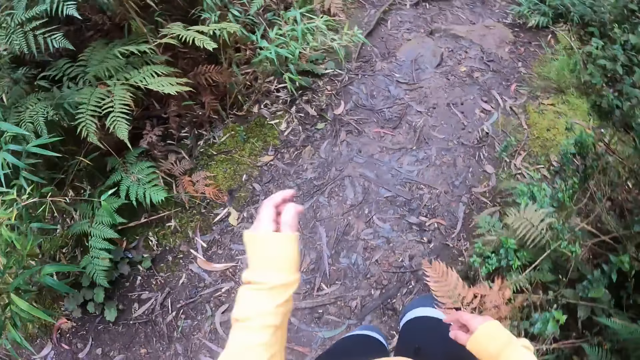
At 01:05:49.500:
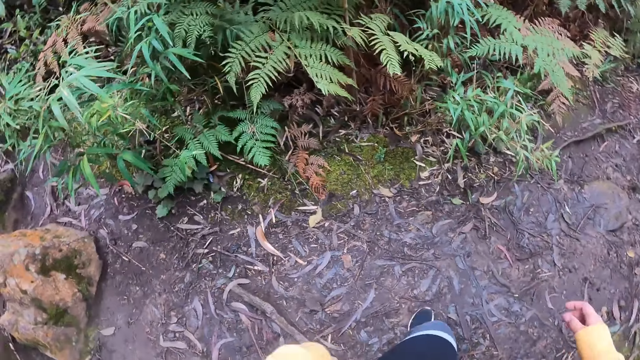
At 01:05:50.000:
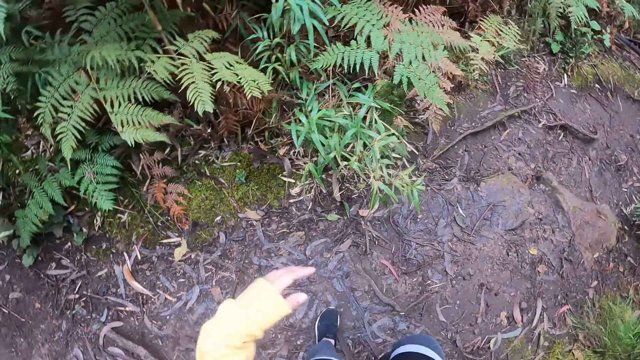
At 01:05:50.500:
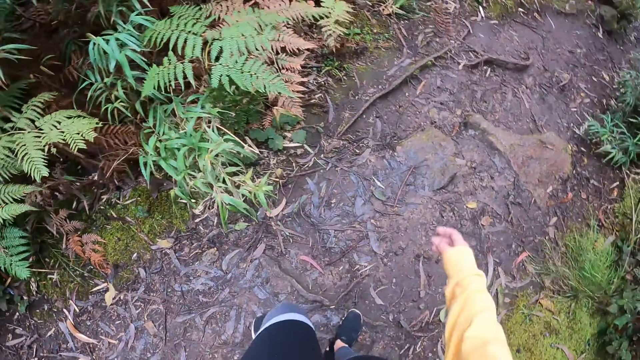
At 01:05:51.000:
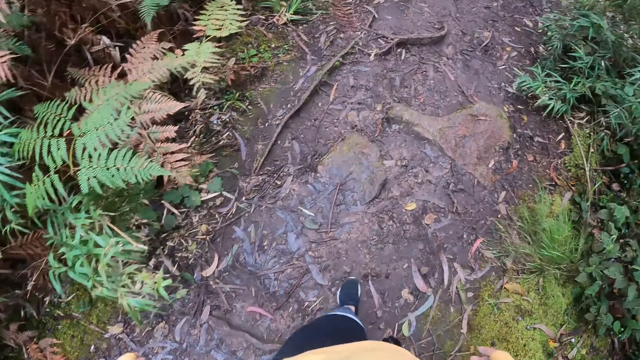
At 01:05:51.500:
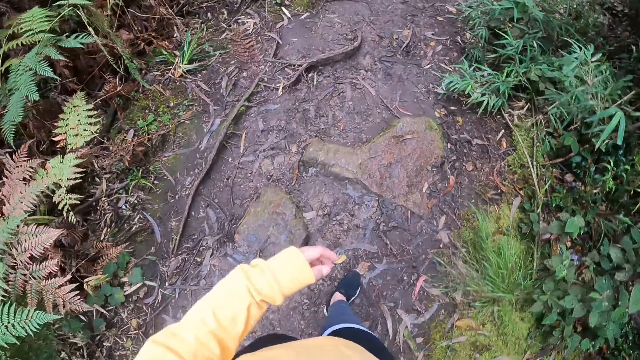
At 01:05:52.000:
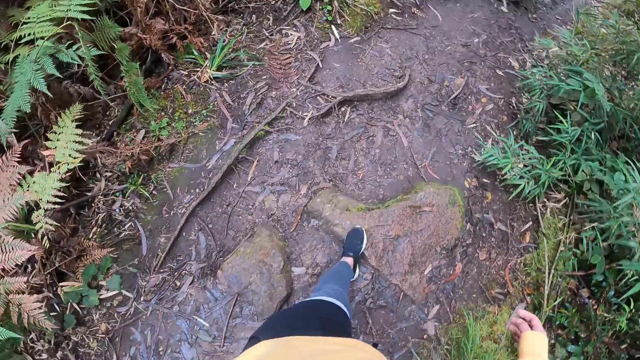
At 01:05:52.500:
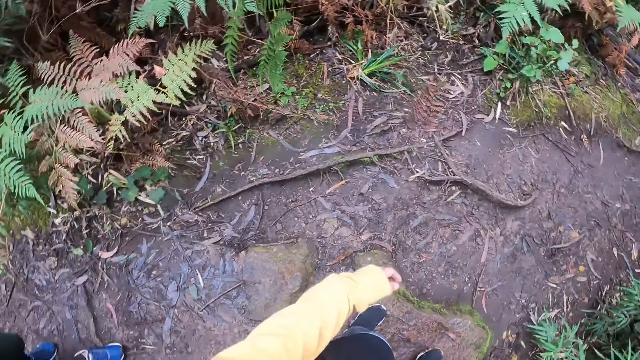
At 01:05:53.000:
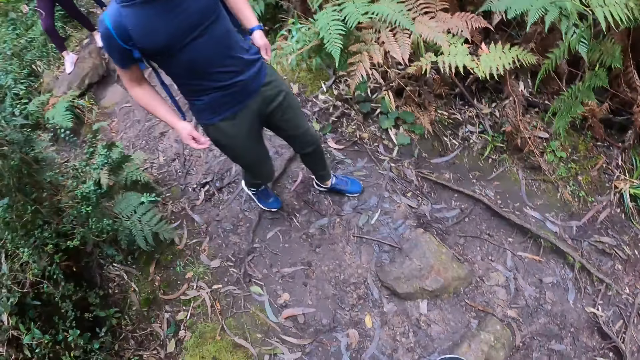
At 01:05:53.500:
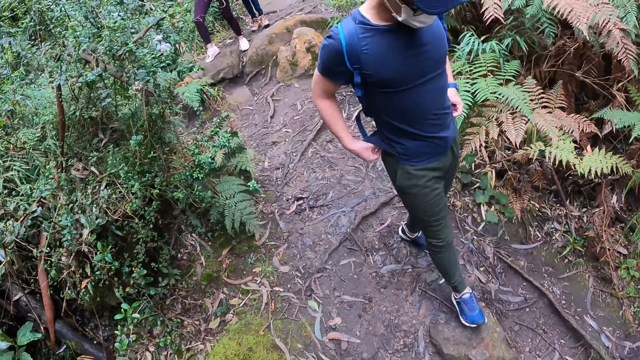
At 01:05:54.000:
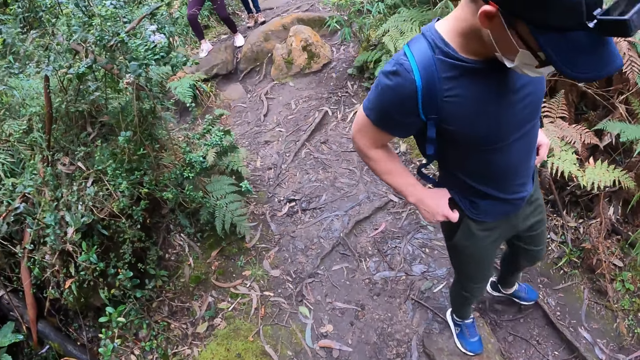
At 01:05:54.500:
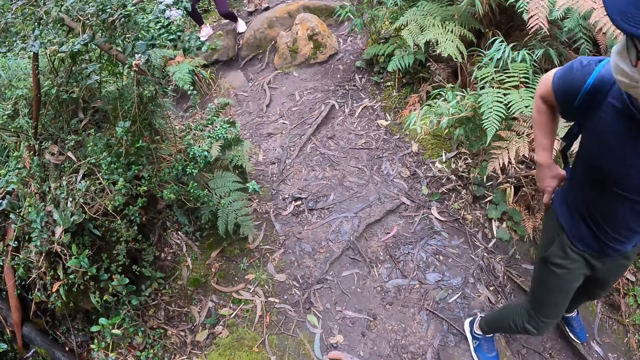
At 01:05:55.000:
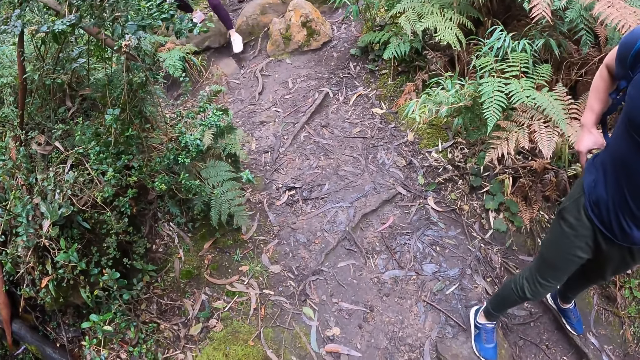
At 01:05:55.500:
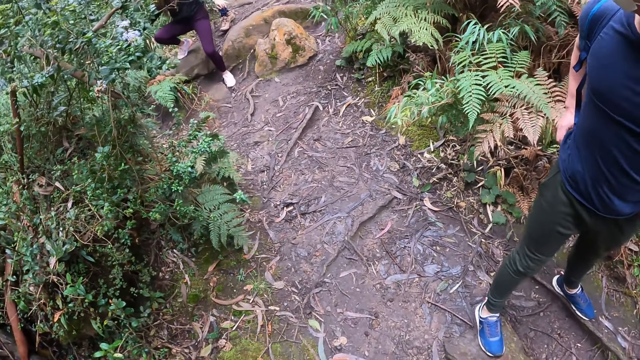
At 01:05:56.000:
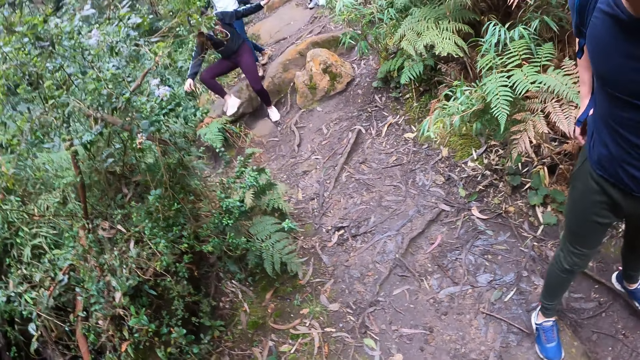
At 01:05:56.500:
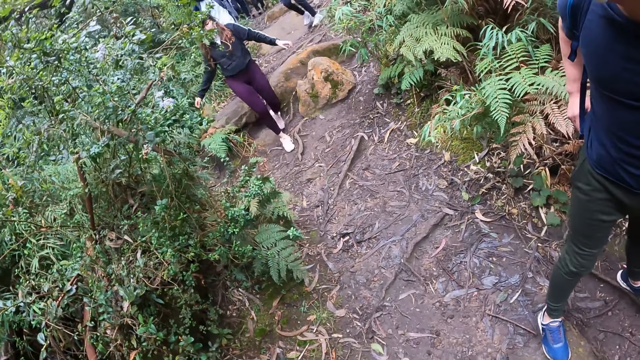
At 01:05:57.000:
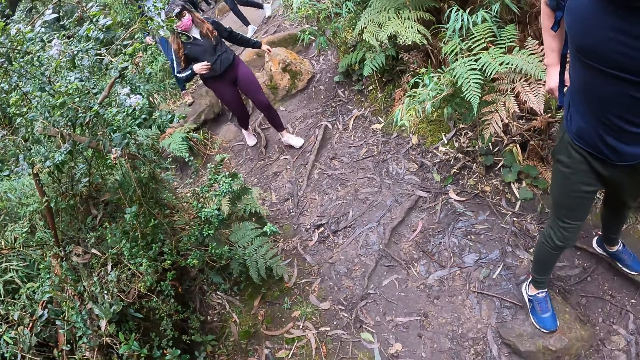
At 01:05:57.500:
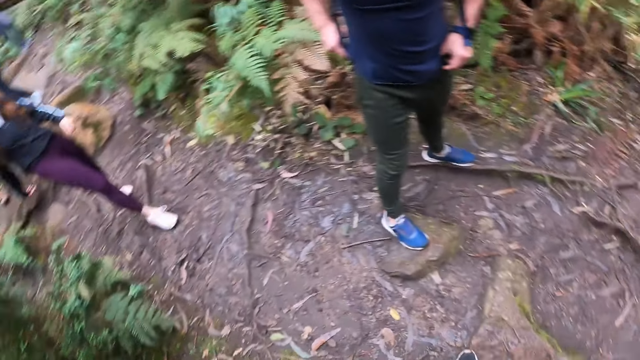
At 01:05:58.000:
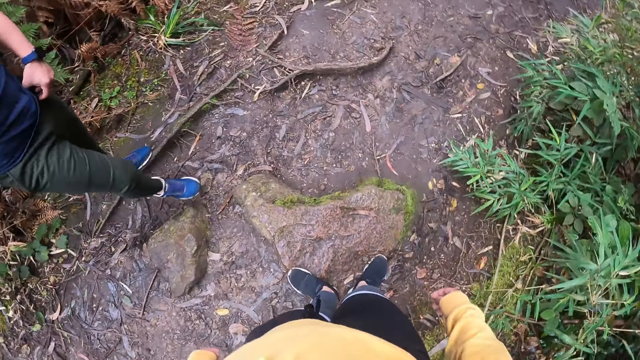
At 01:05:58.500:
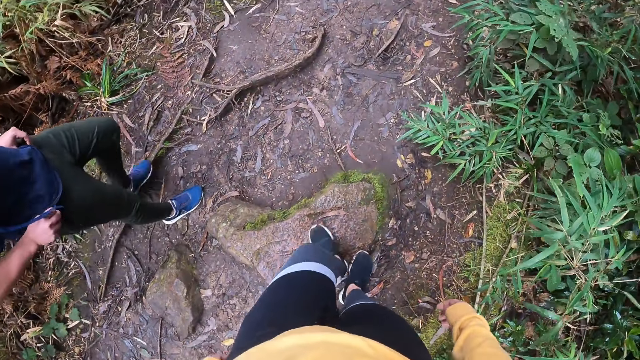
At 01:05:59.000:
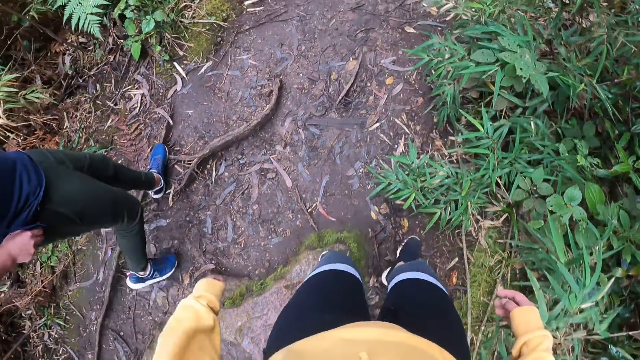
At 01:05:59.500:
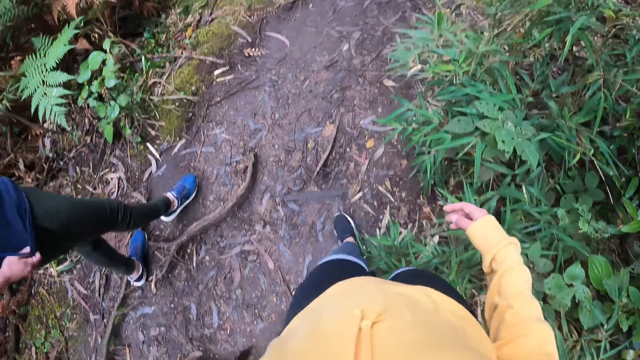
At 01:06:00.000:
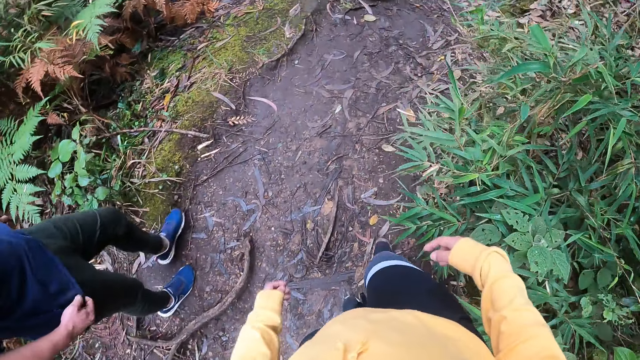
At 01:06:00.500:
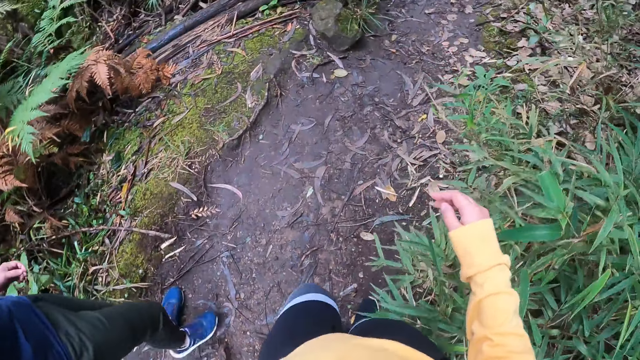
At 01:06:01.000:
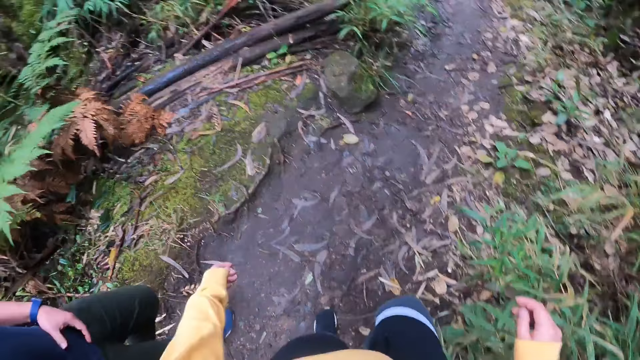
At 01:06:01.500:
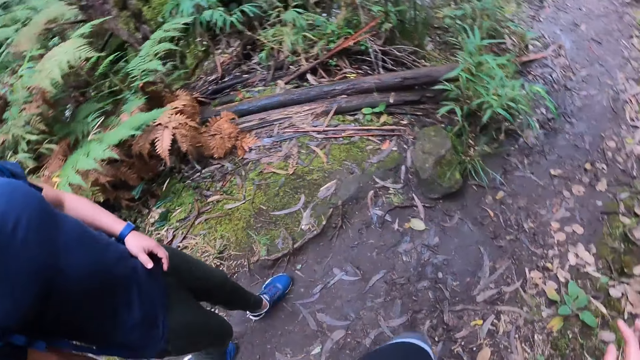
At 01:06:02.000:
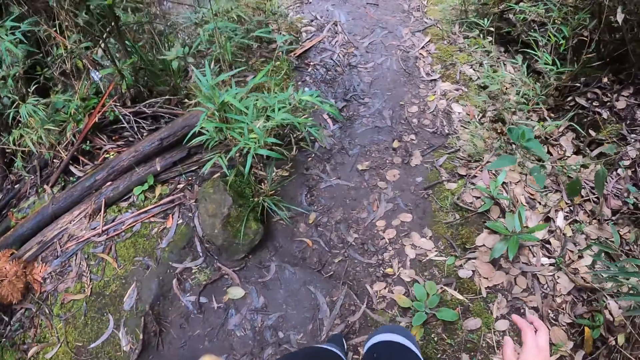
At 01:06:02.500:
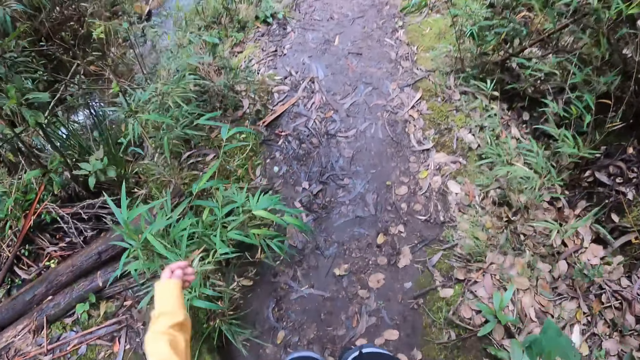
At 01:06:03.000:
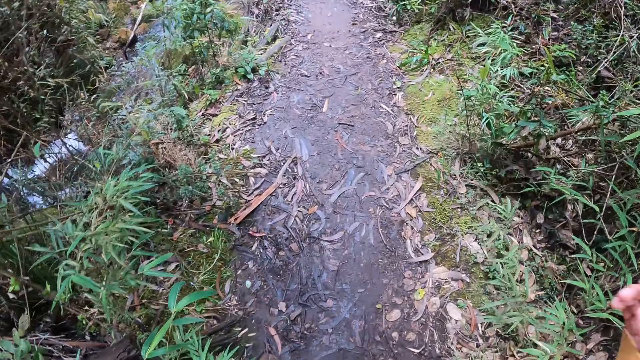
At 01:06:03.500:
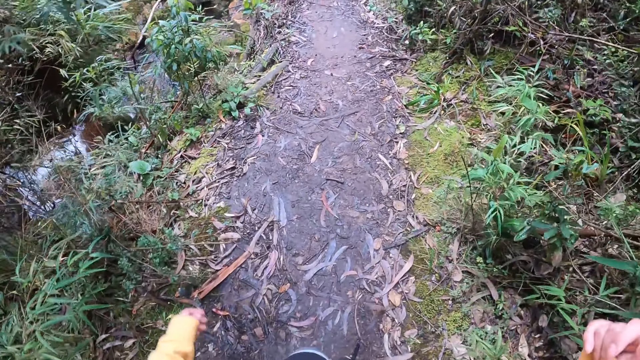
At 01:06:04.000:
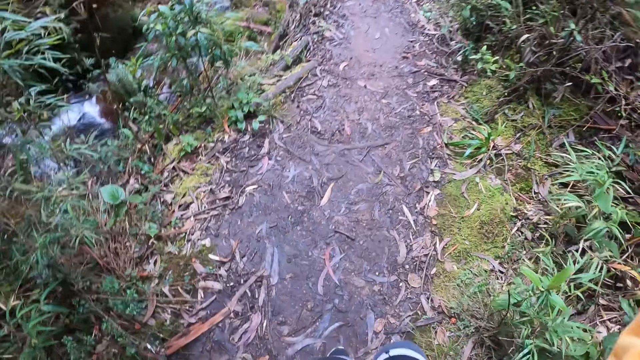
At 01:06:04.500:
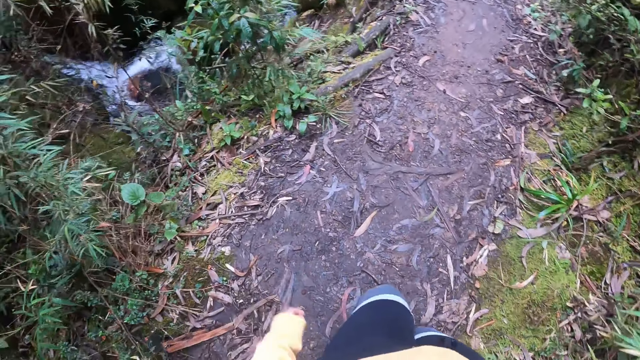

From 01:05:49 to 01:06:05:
The camera wearer looks around. They walk around.

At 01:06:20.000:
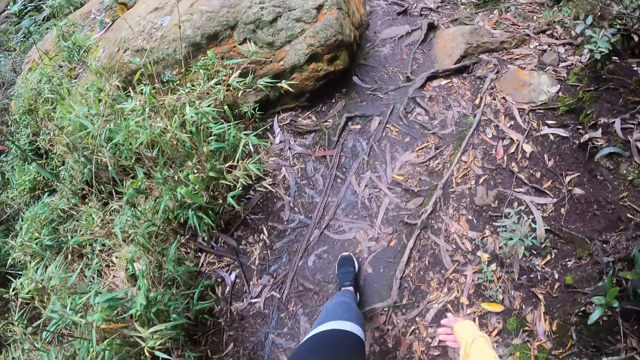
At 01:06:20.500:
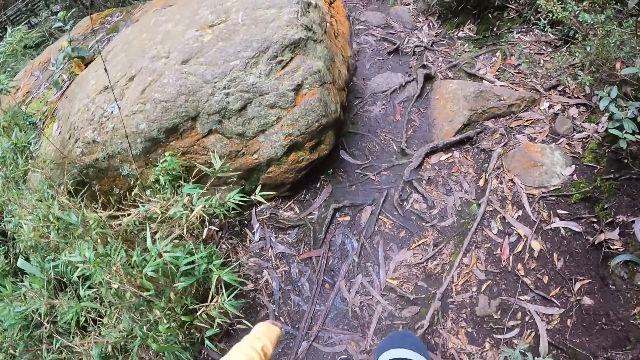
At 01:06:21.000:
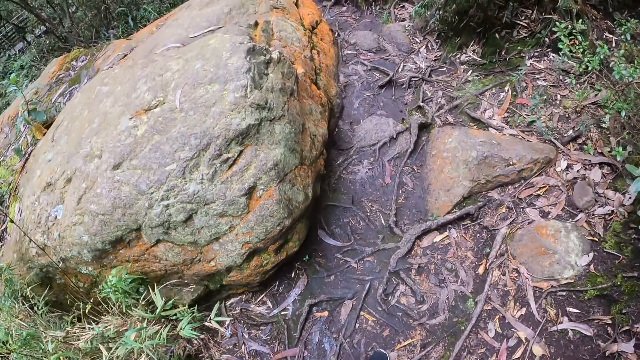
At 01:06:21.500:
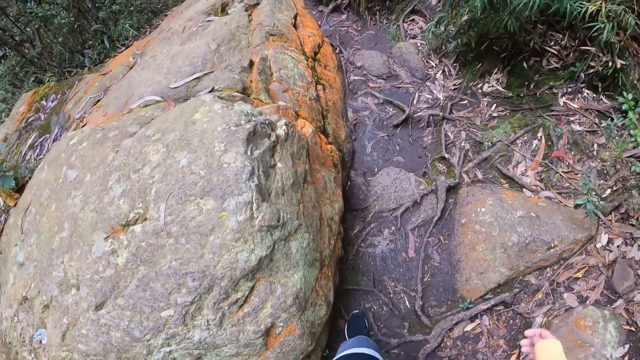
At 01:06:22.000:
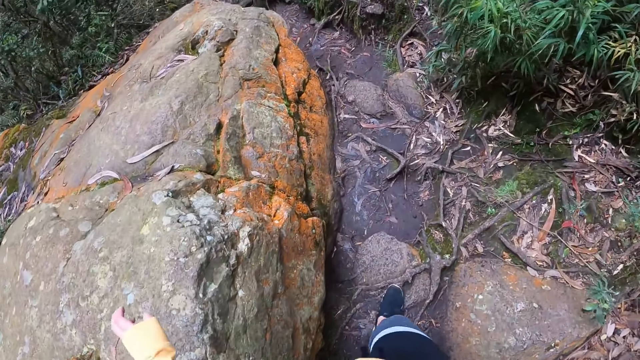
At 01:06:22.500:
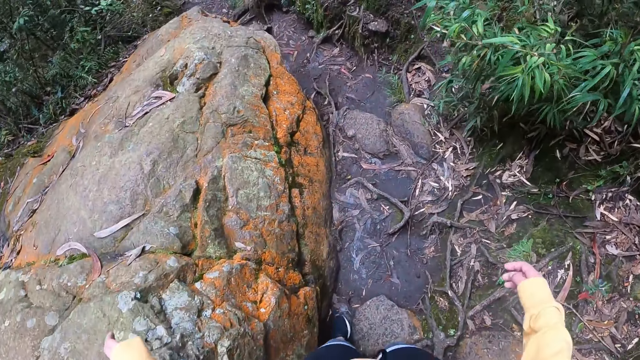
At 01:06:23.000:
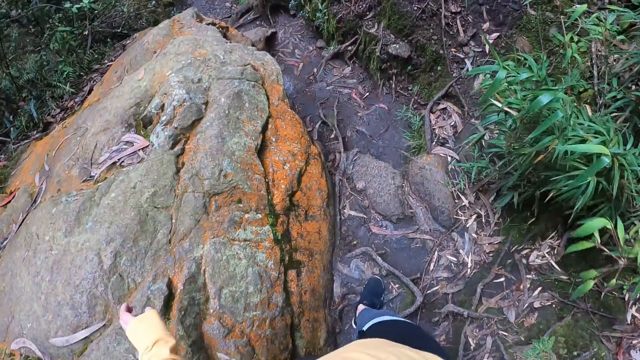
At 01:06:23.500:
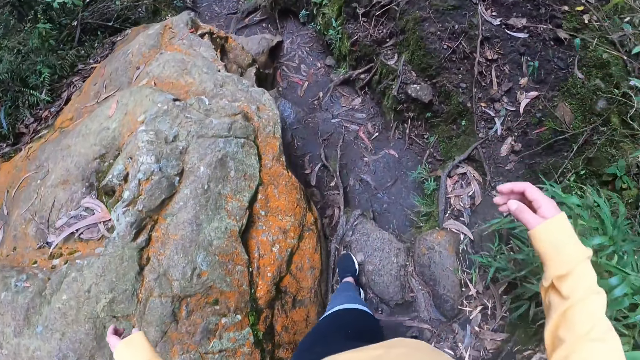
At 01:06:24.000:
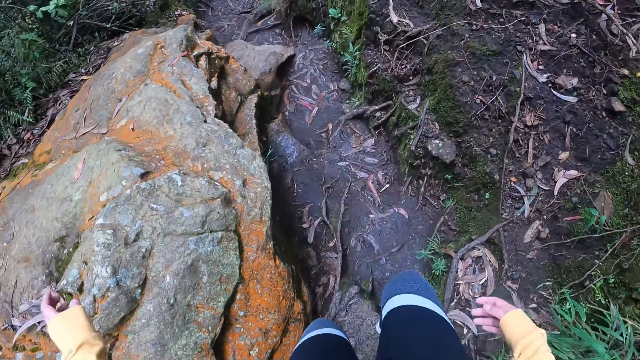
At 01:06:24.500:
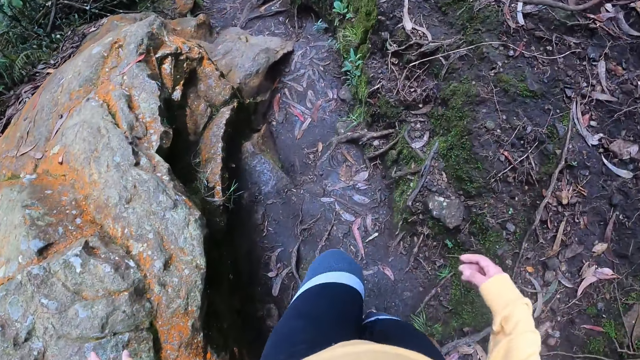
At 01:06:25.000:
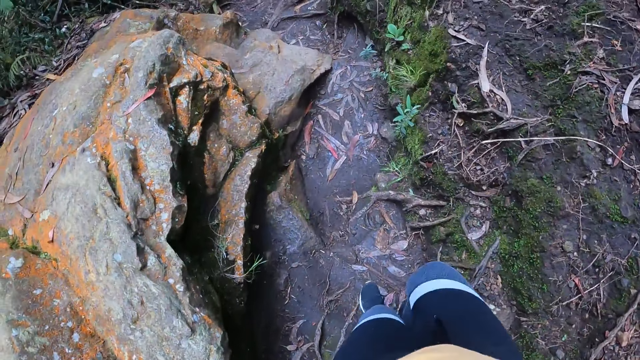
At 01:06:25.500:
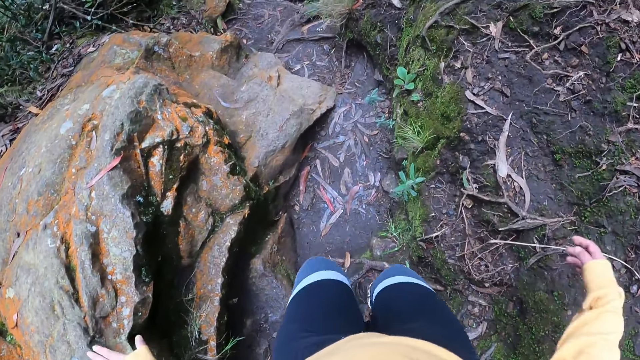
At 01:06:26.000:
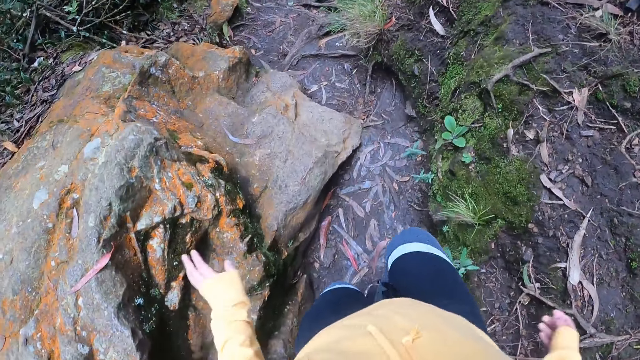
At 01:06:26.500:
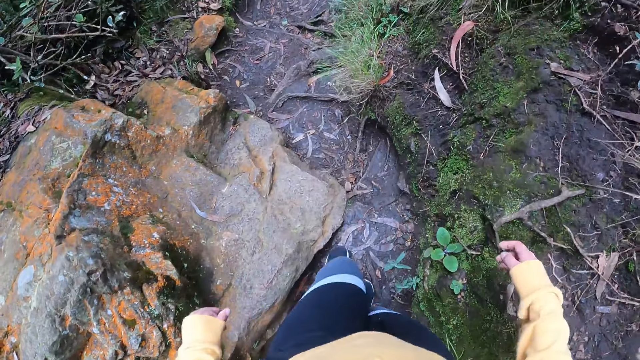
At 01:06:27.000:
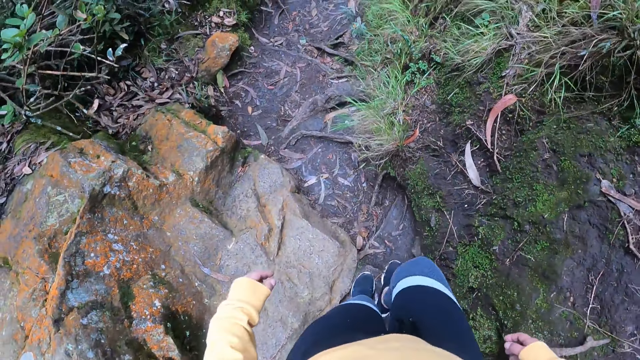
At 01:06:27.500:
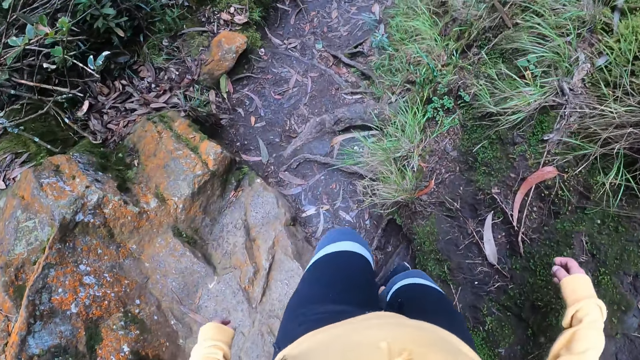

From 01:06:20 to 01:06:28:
The camera wearer places her left hand on a rock along the footpath.
